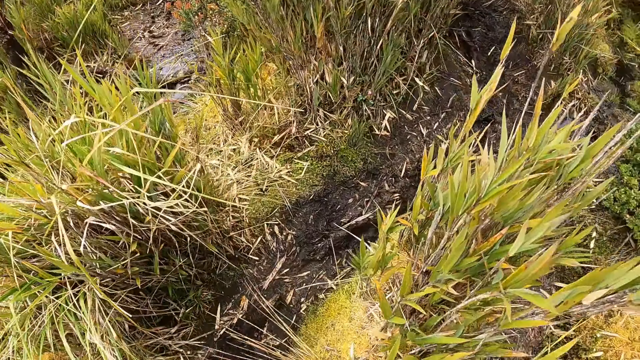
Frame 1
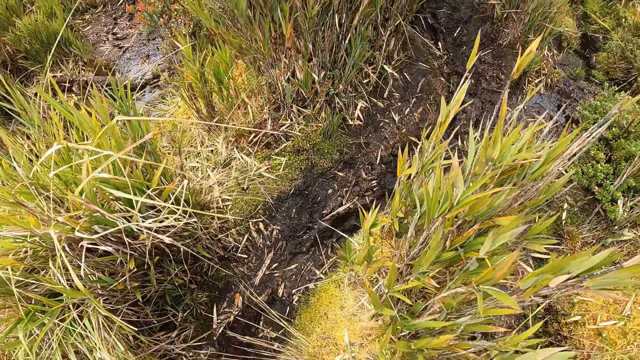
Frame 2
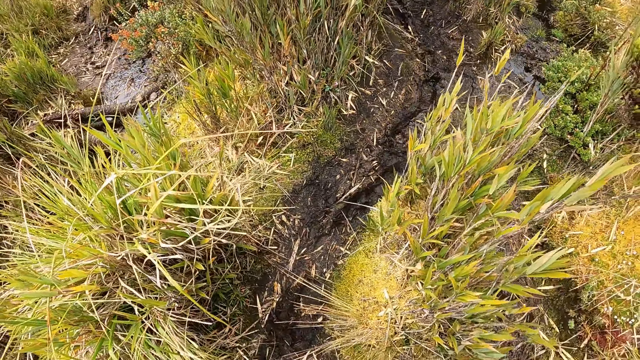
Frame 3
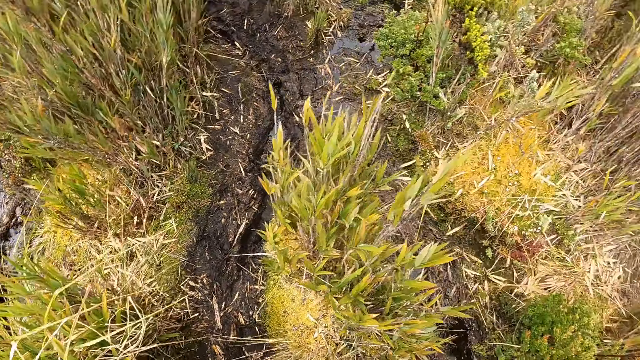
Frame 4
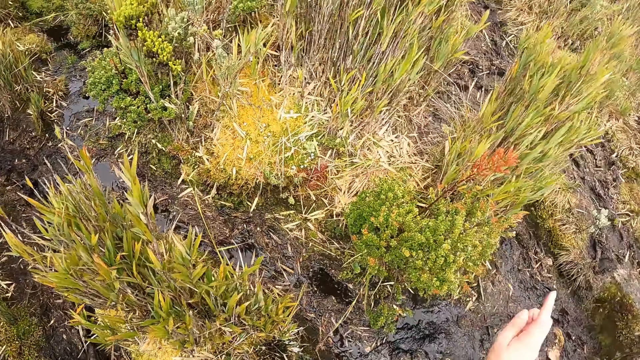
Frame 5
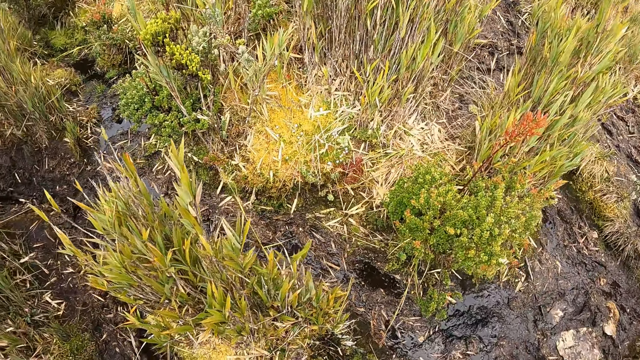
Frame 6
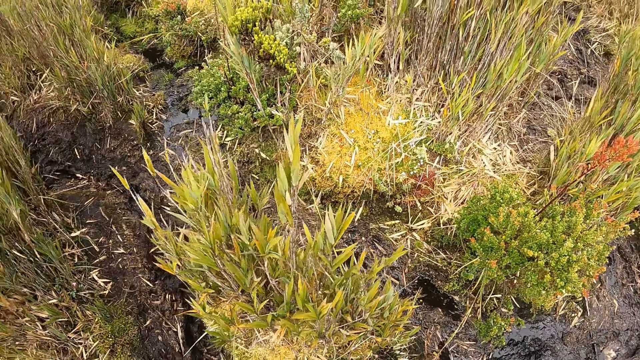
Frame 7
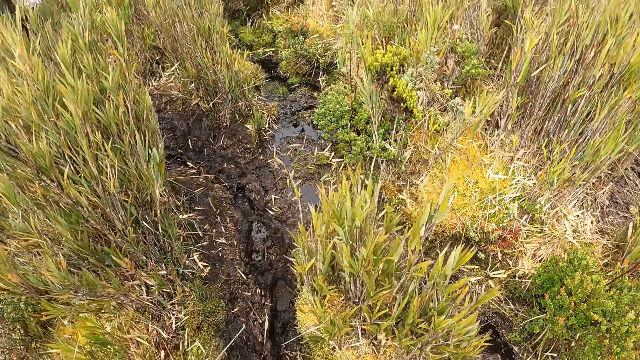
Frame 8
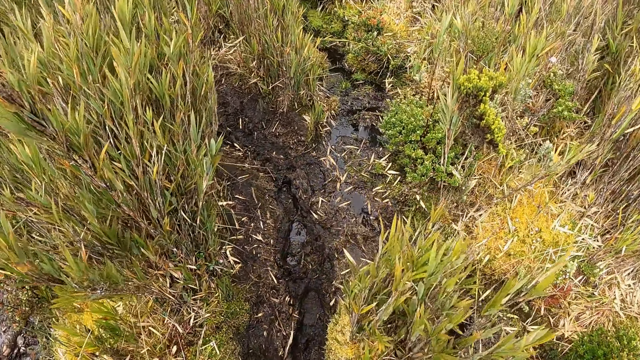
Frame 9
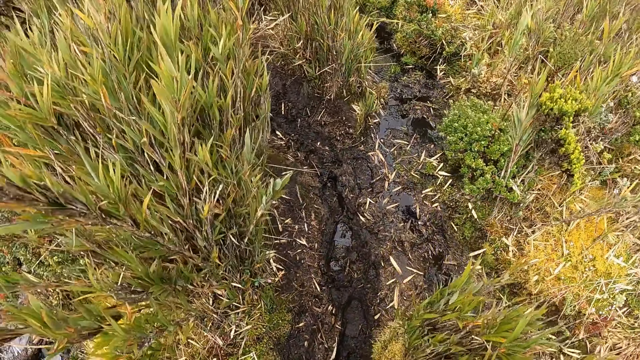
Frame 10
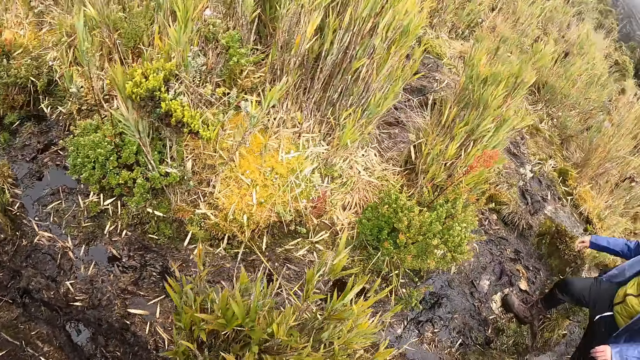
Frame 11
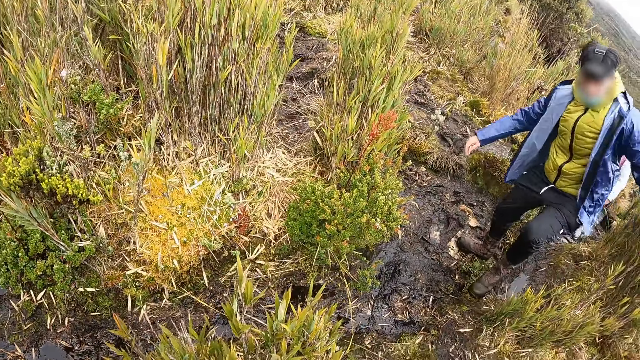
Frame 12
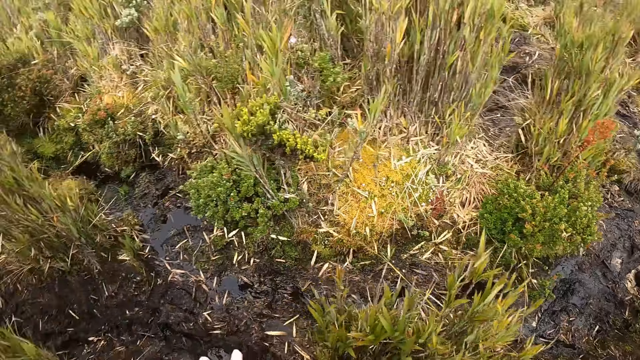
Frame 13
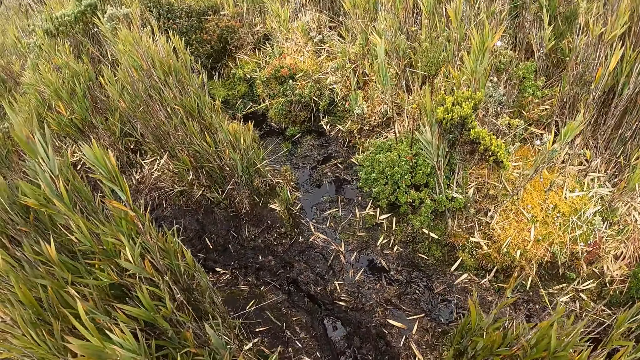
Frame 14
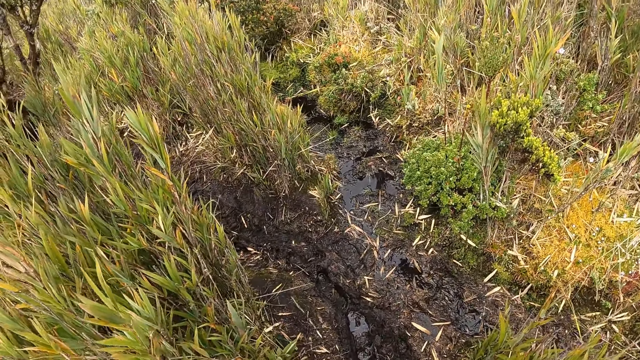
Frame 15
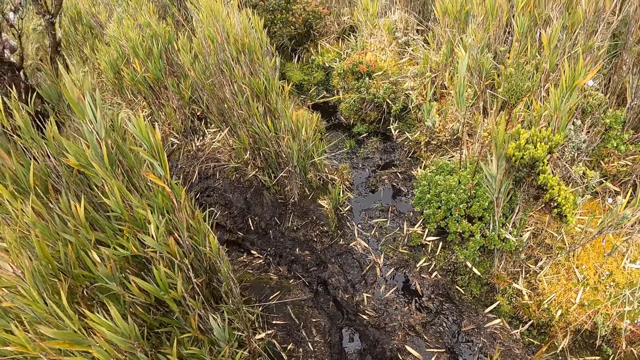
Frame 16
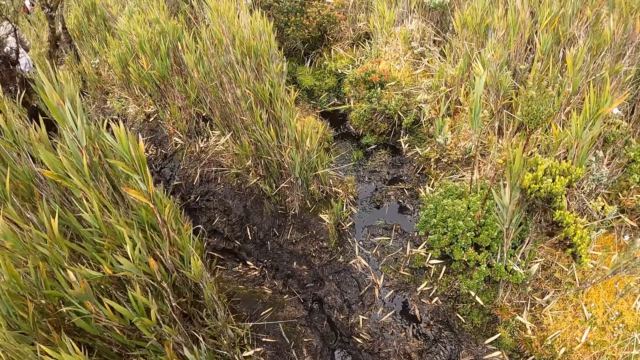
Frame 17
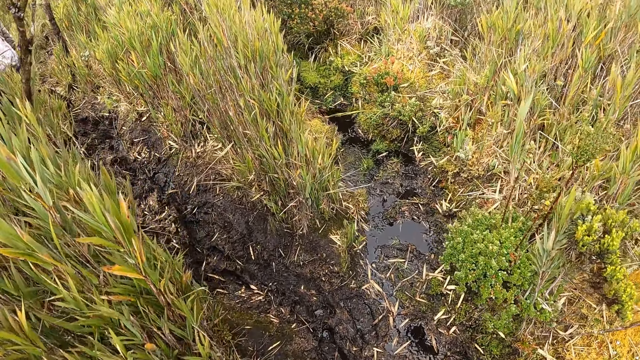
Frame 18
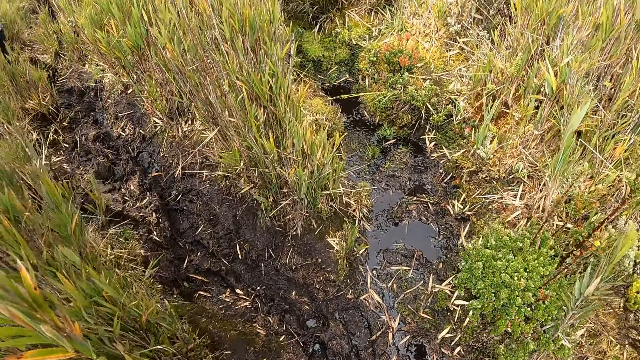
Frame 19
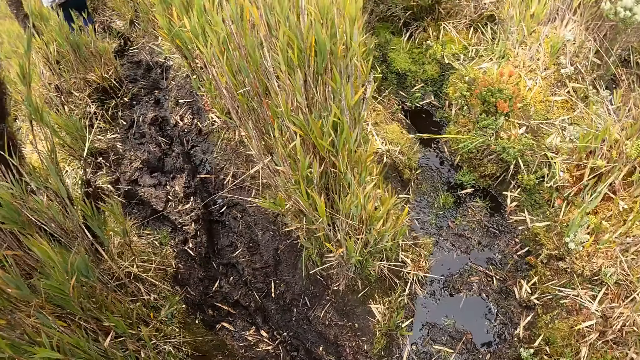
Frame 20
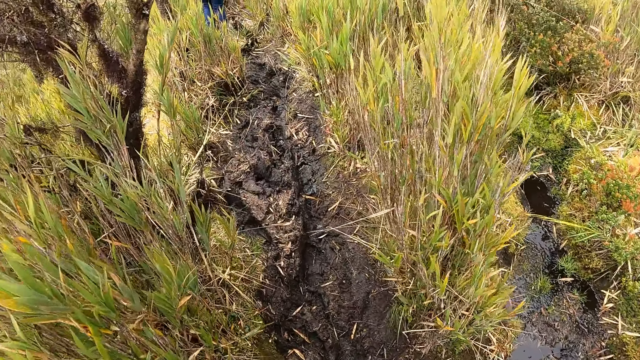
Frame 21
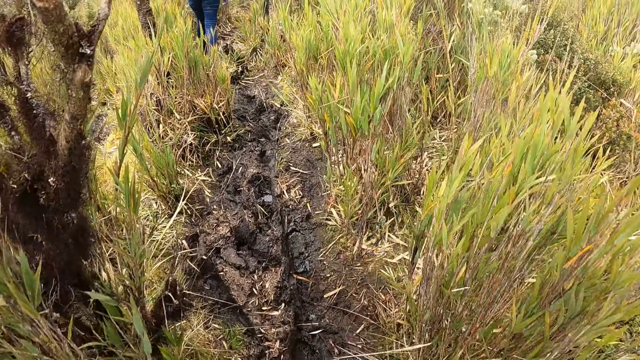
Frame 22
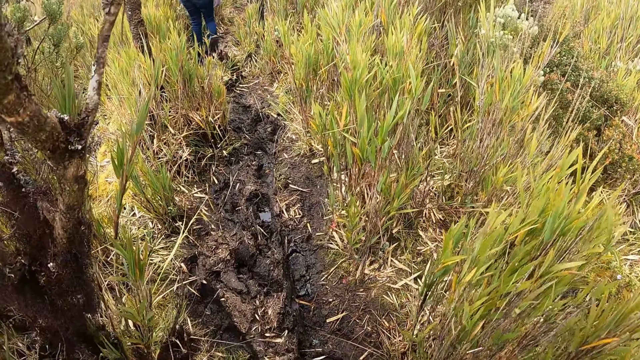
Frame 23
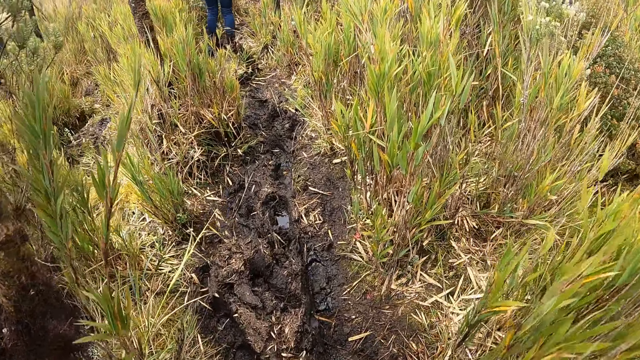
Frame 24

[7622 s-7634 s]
The camera wearer looks around. They point the finger. They look around. They look at a man. They turn around. They walk around.

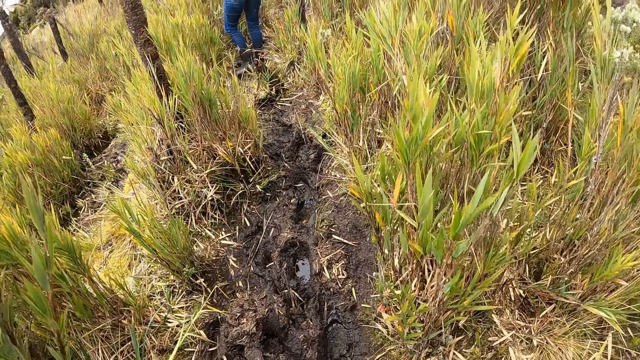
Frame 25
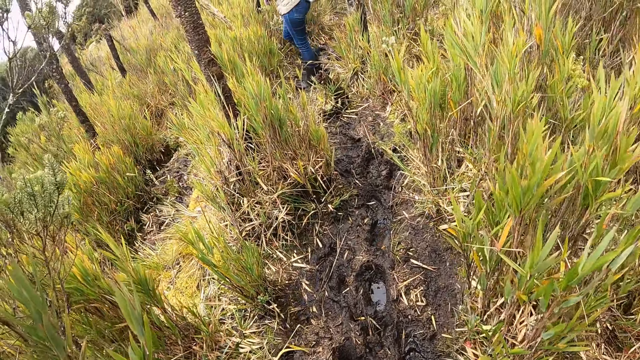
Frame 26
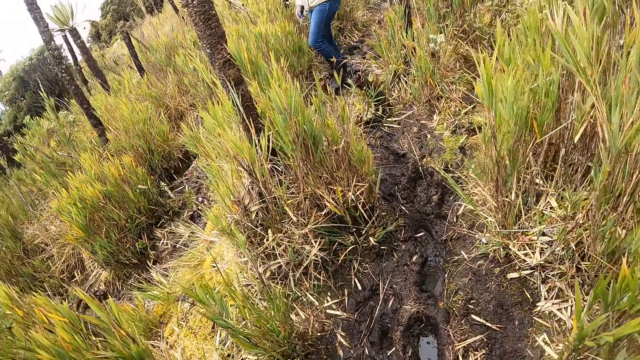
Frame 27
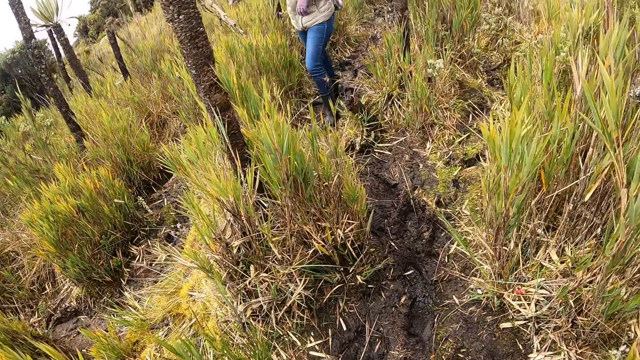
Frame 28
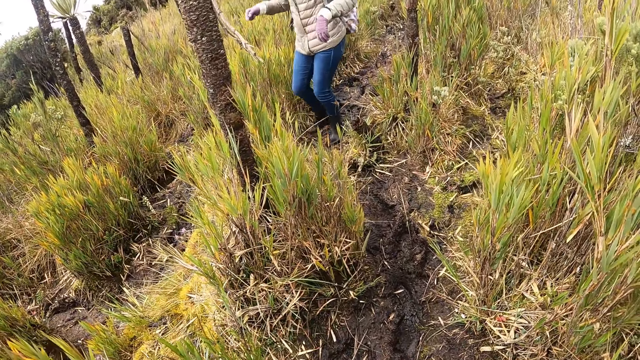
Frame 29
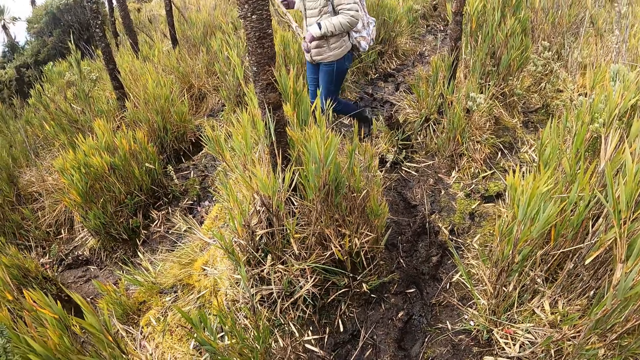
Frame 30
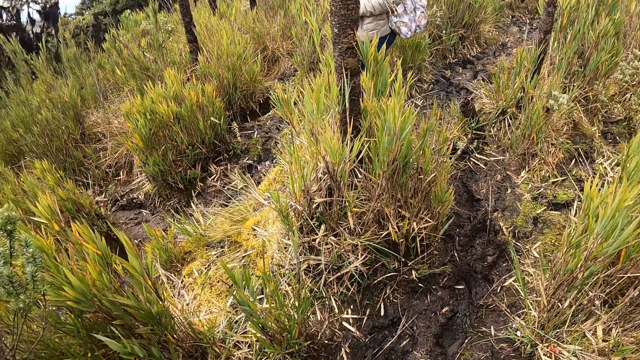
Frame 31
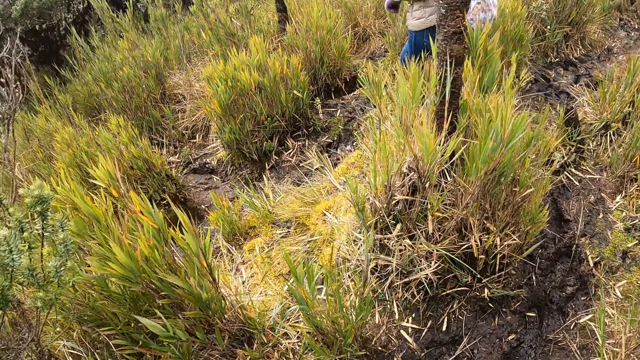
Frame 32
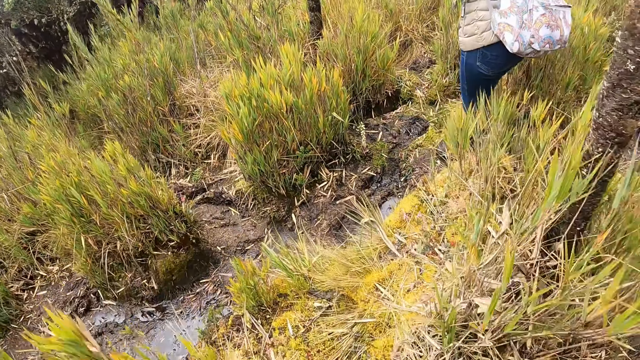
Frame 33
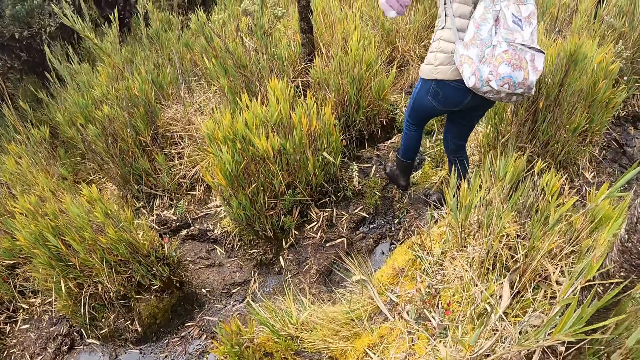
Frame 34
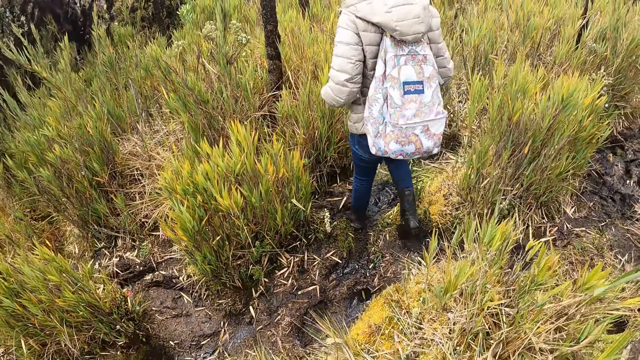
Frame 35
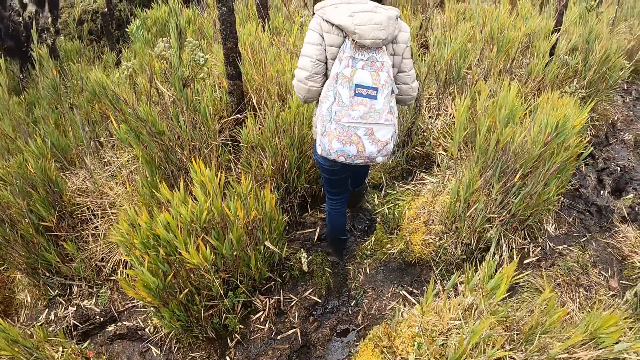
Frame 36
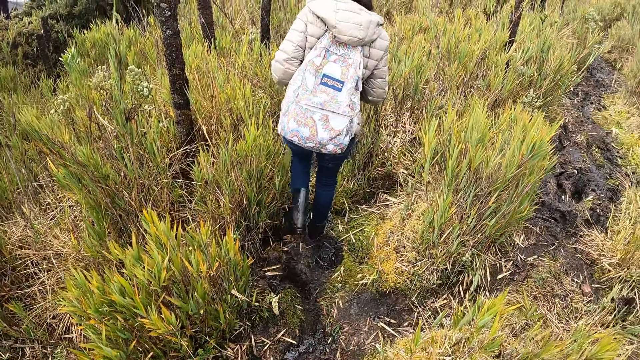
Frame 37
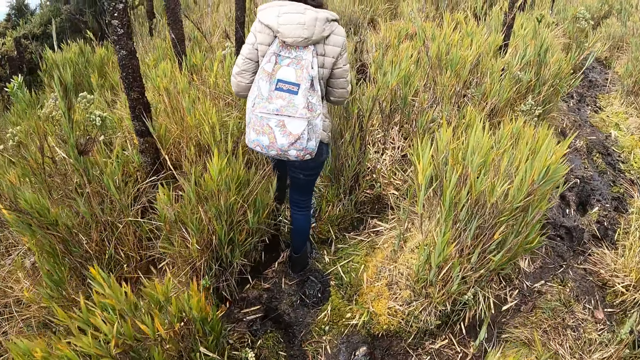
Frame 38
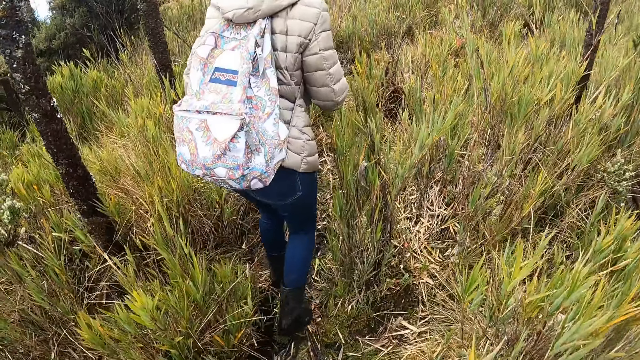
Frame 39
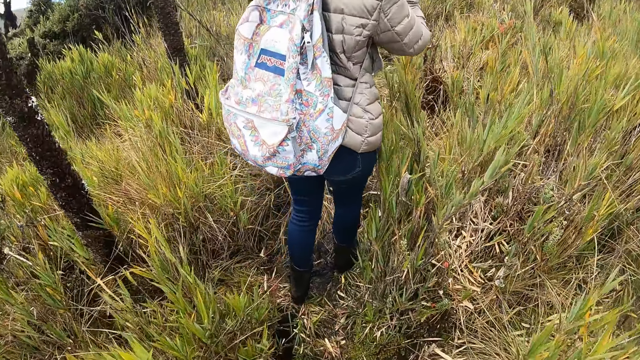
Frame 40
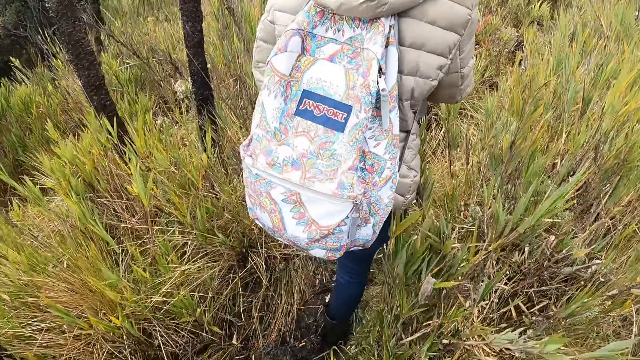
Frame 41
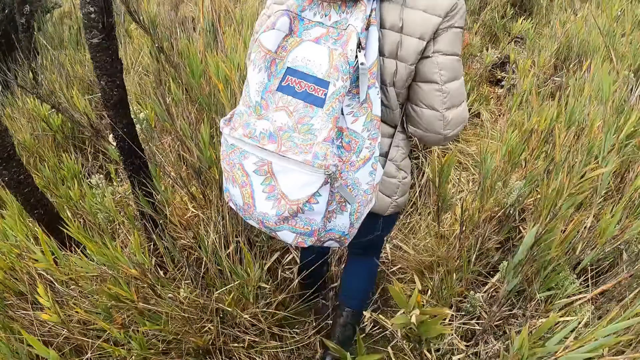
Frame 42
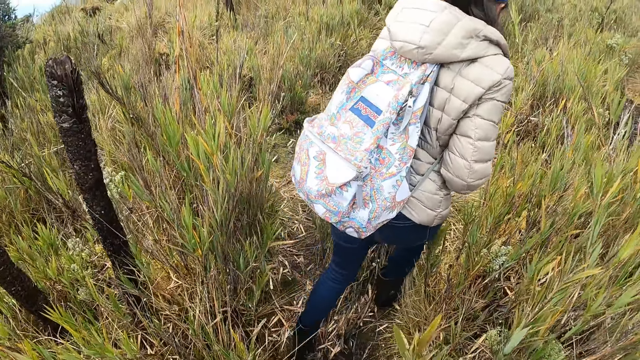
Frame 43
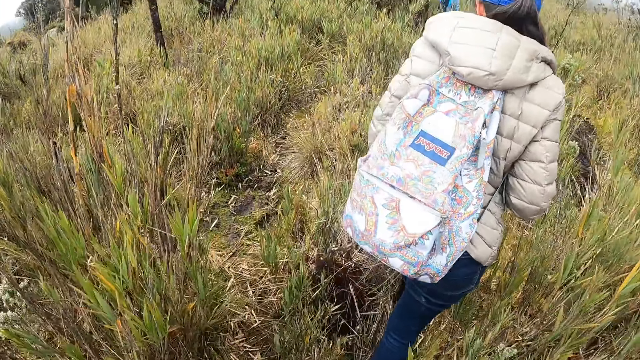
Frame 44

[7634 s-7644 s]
The camera wearer looks at the lady. They walk to the dam.
